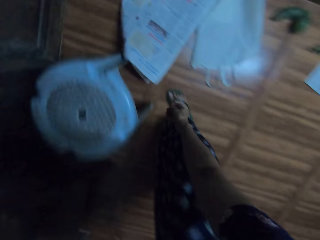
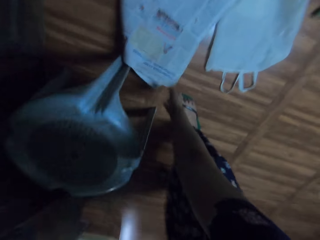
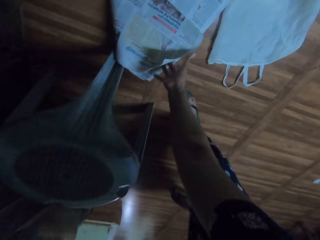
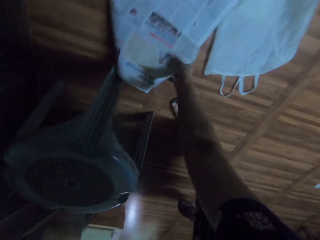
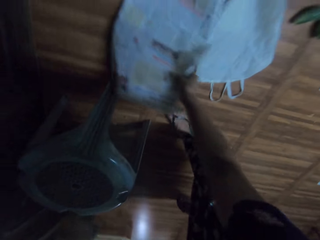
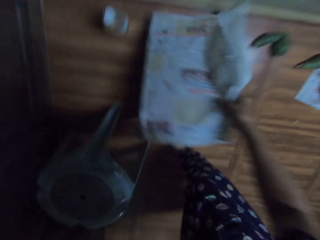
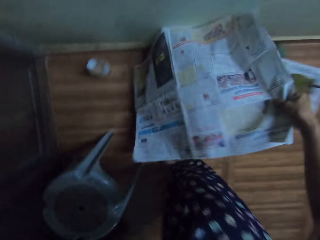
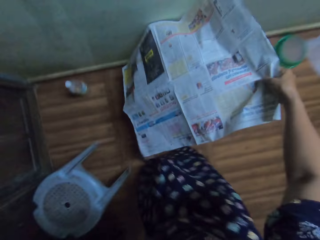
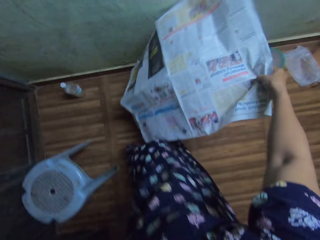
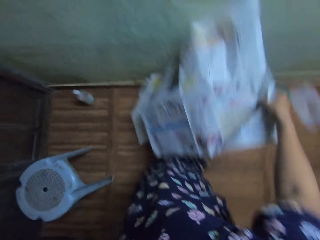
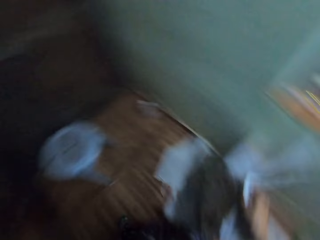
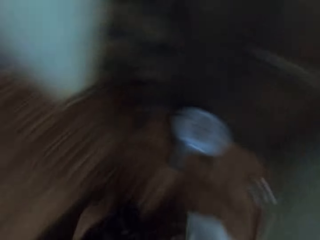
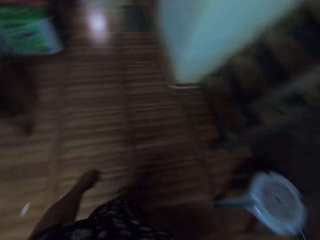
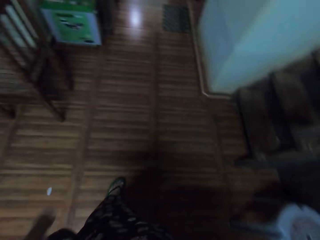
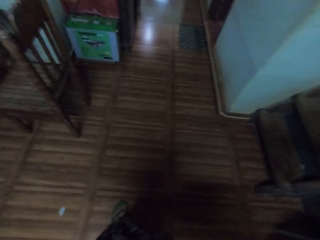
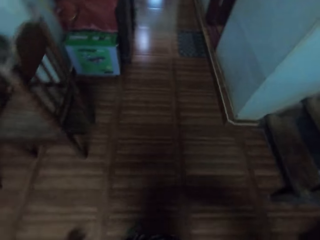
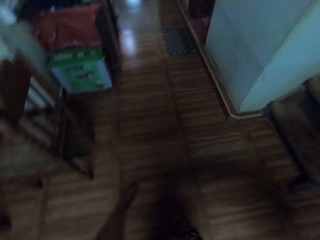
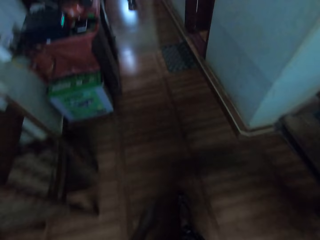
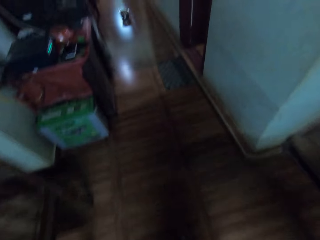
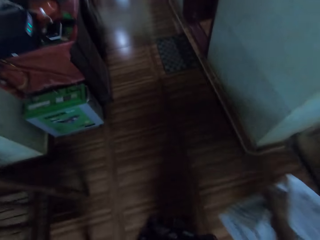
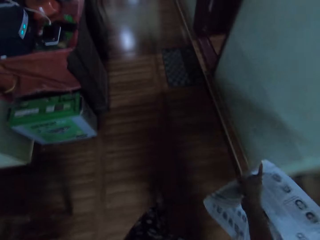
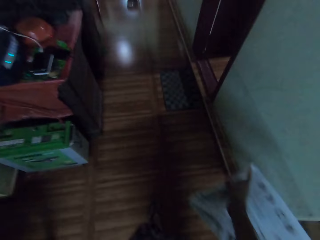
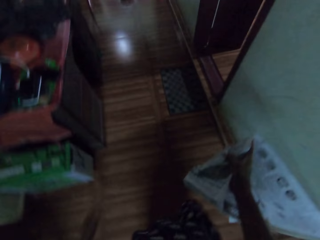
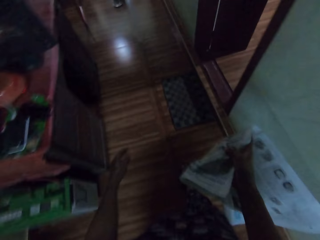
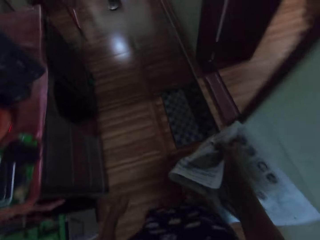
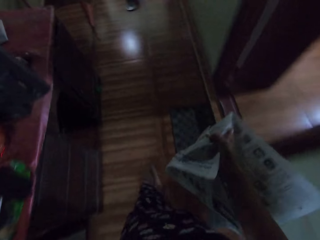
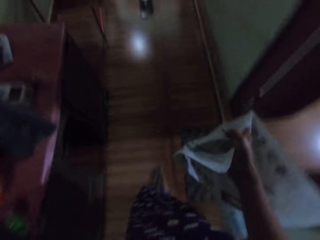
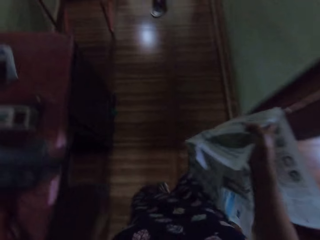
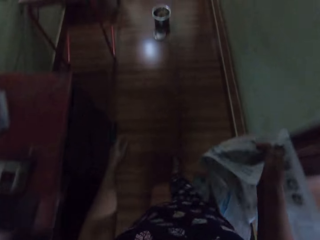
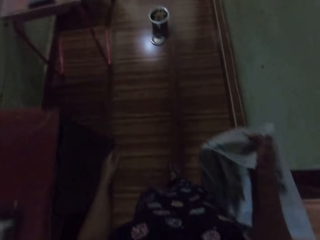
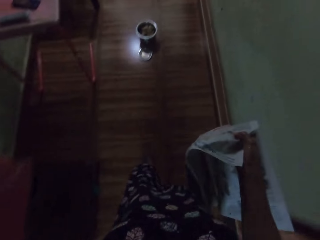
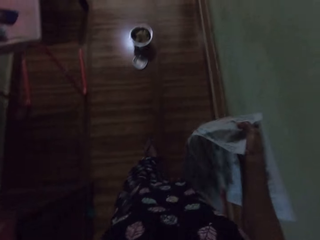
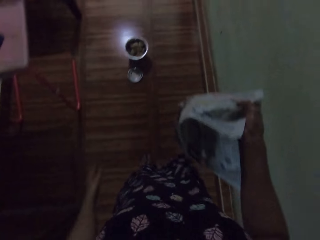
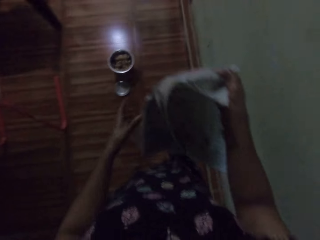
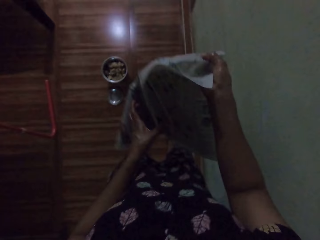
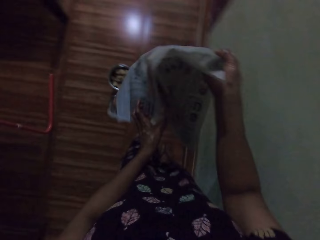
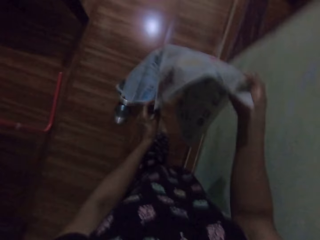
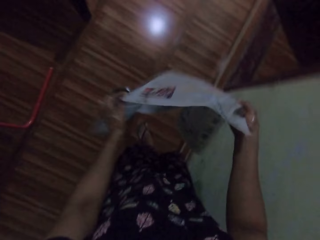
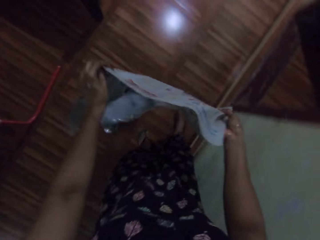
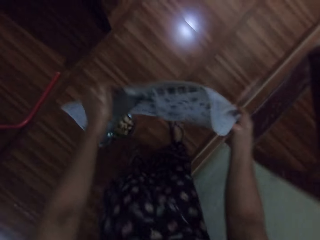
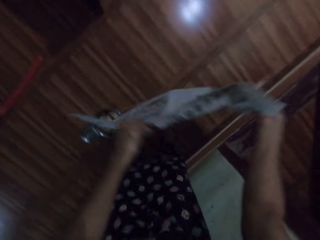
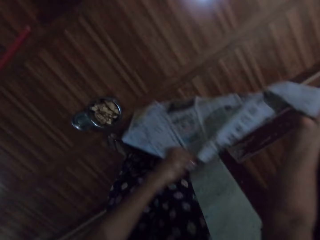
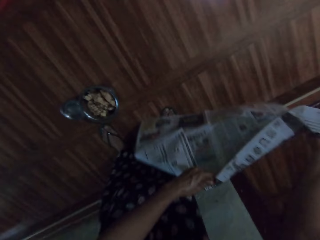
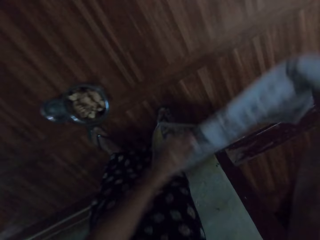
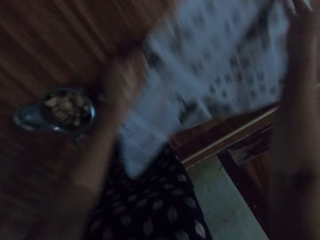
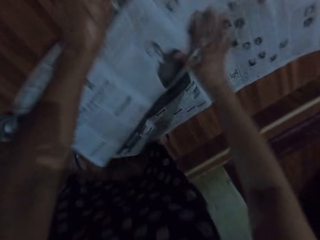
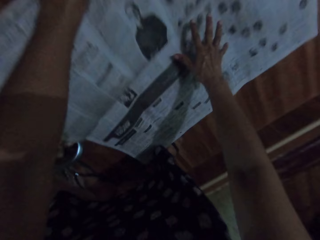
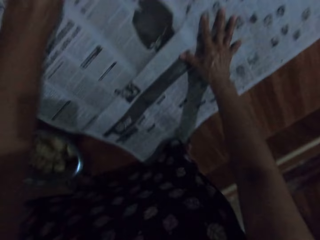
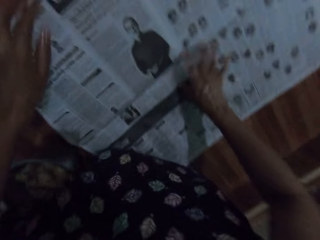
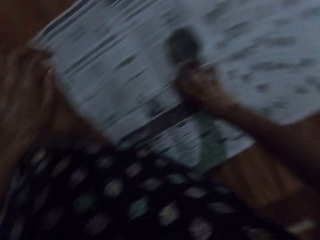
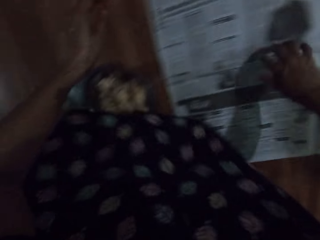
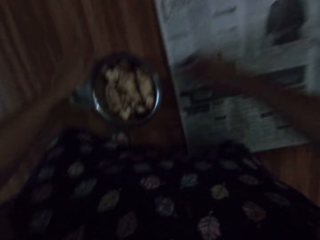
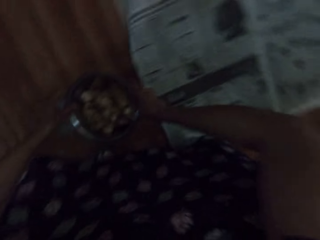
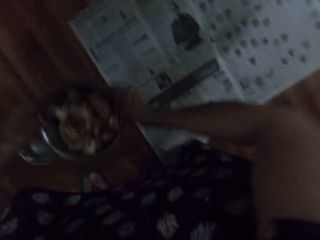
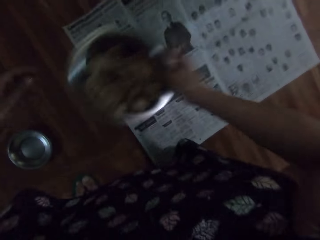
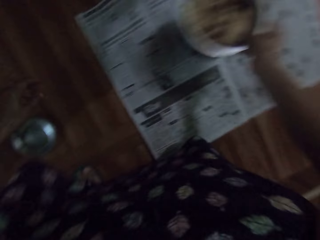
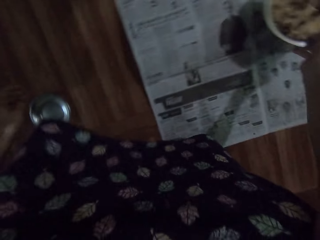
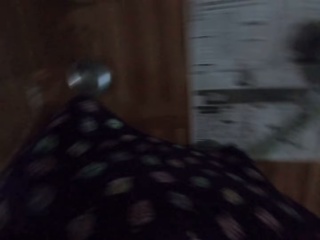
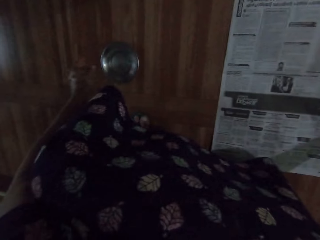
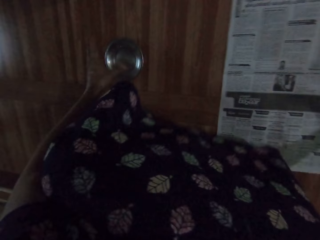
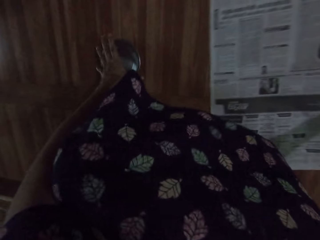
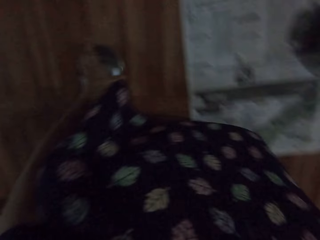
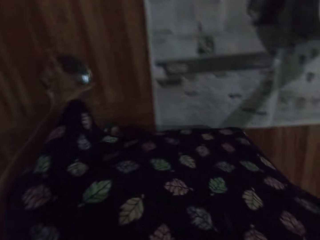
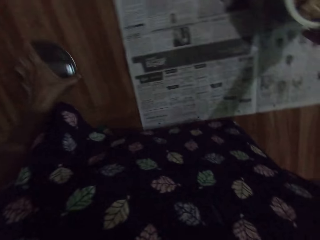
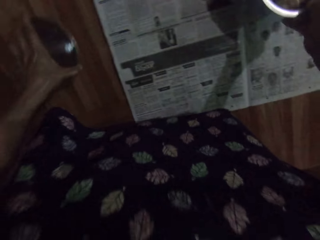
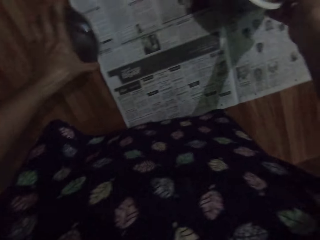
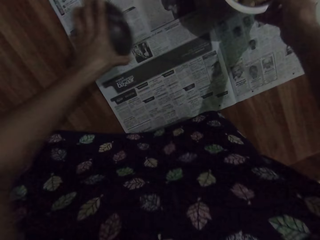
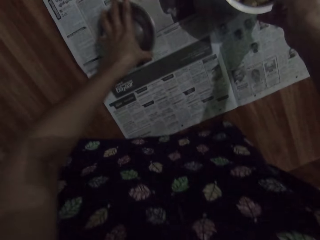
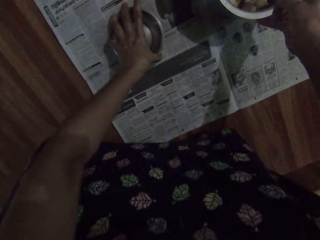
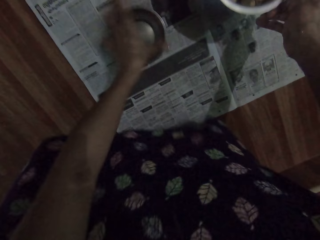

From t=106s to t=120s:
The camera wearer picks up the newspaper from the floor with her right hand. She walks with the newspaper in her right hand. She holds the newspaper with her hands. She lays the newspaper on the floor with her hands. She spreads the newspaper on the floor. She bends down. She carries the bowl from the floor with her right hand. She drops the bowl on the newspaper with her right hand. She carries the plate from the floor with her left hand. She drops the metallic plate on the newspaper with her left hand.

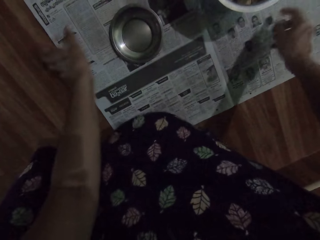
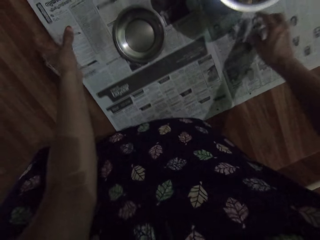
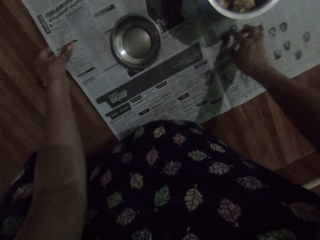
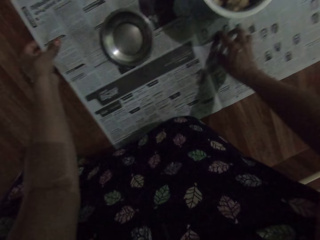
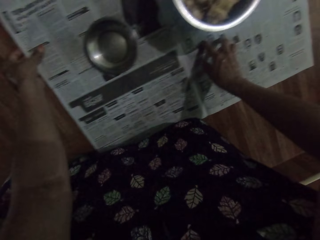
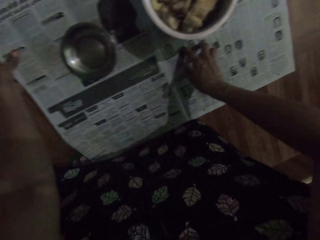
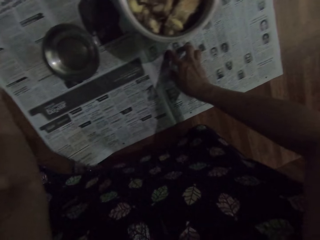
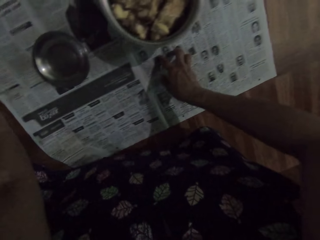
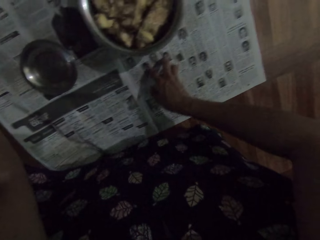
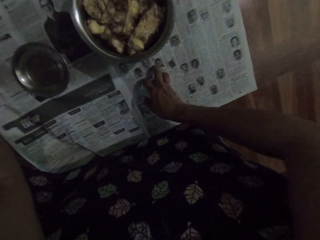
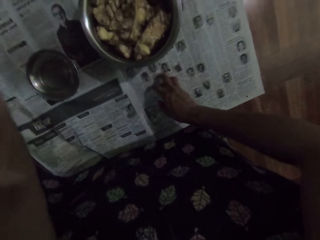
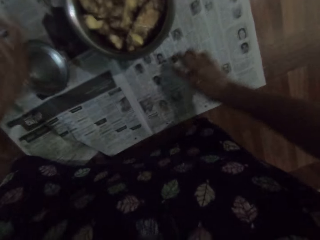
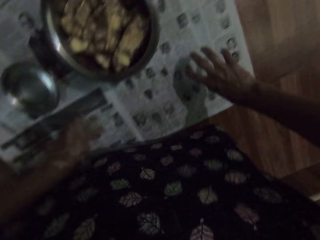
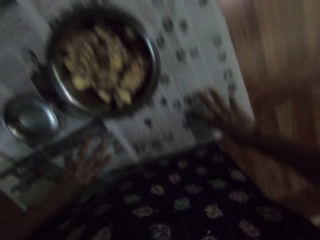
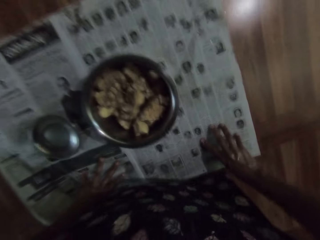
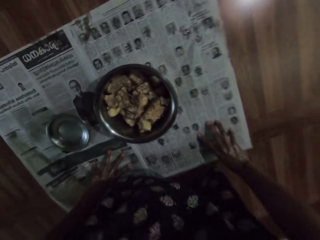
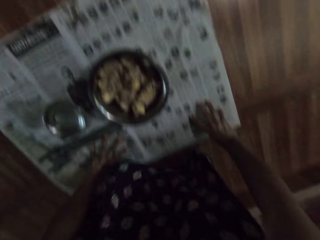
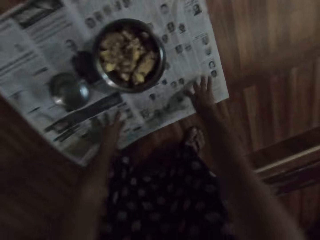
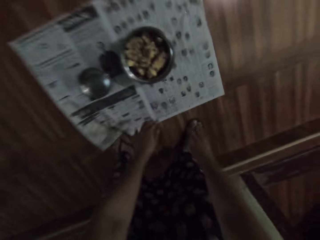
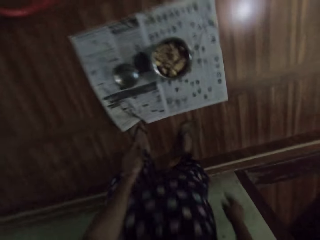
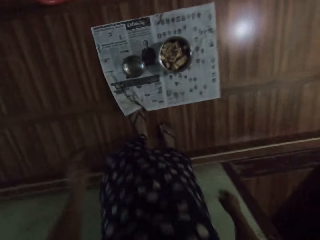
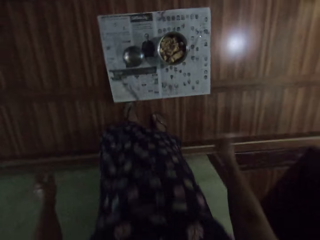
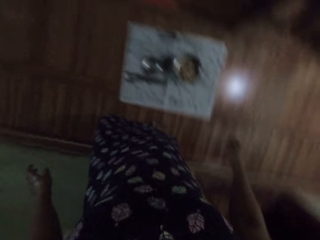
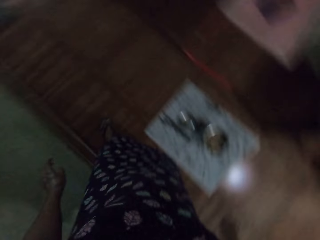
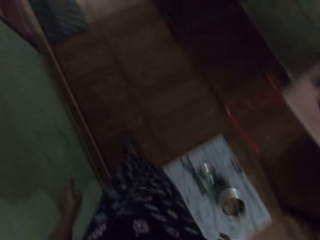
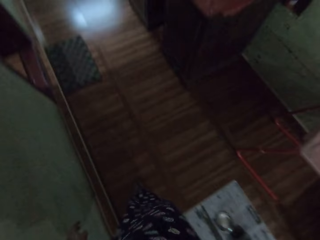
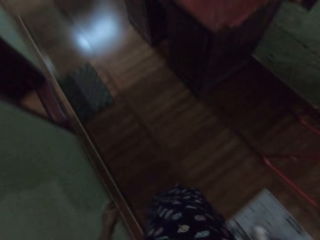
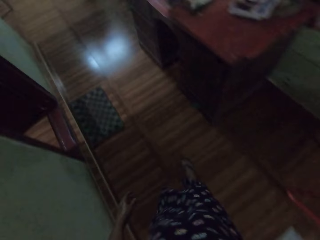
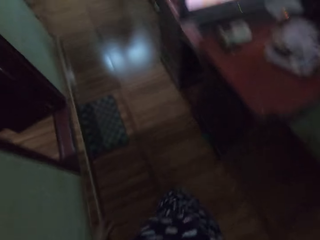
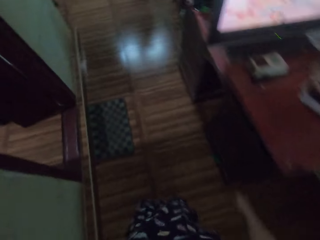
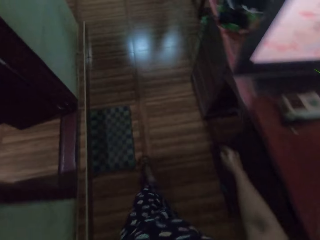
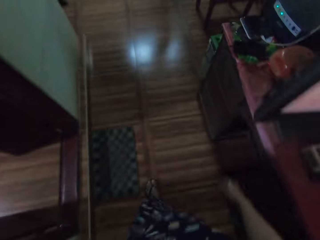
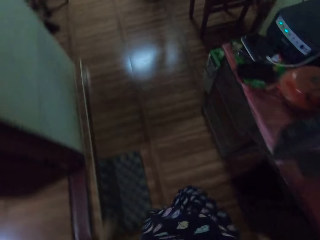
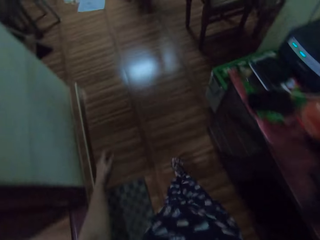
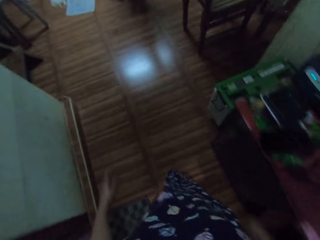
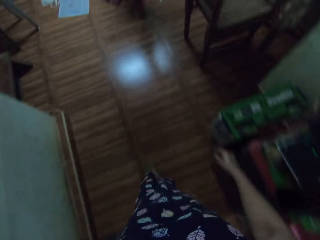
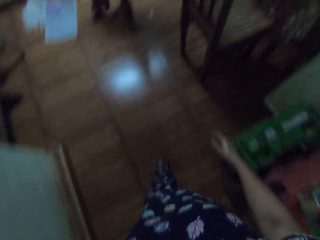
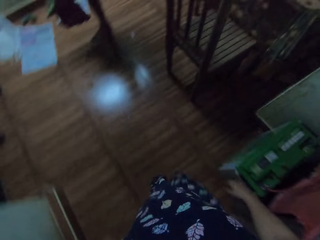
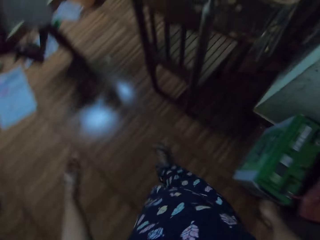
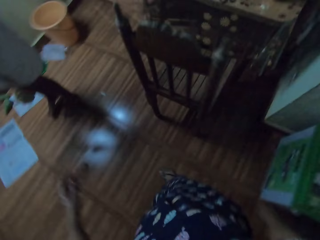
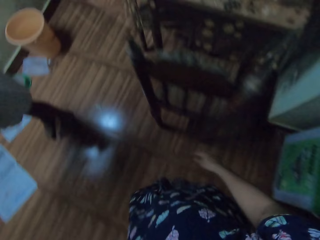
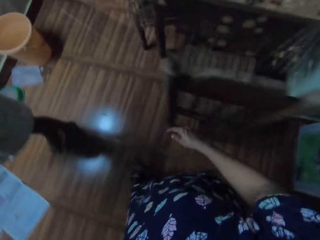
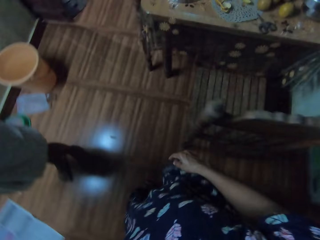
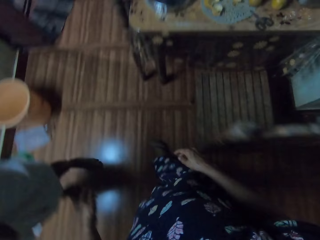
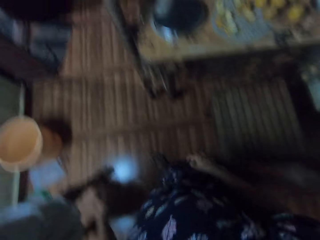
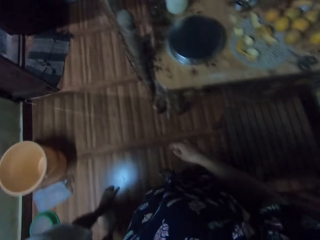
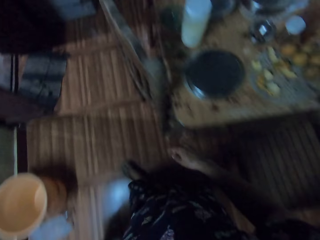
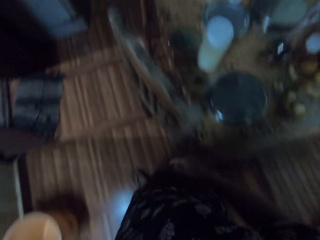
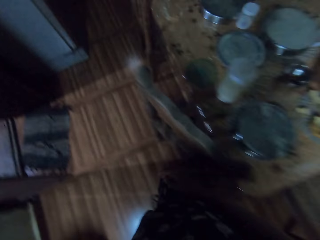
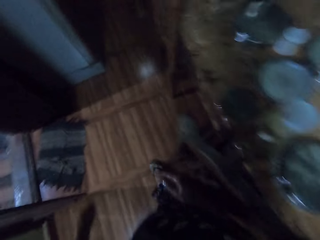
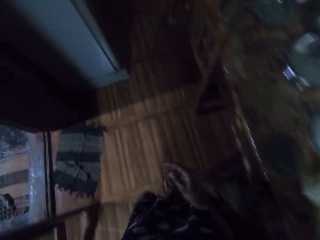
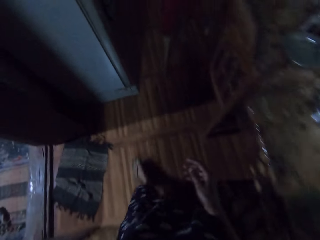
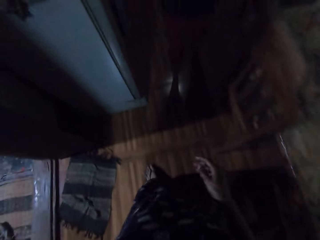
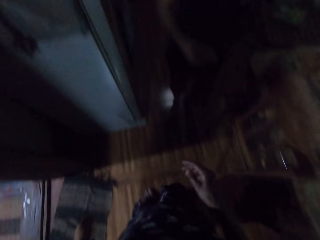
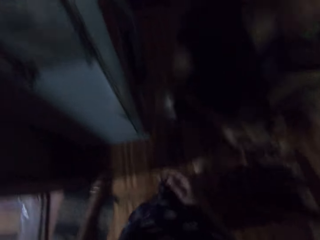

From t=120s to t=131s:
The camera wearer adjusts the newspaper on the floor with her left hand. She pulls the newspaper on the floor. She gets up from the floor with her hands. She walks in the apartment into a kitchen.
